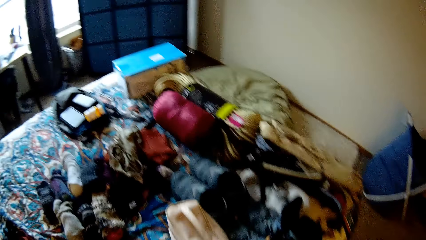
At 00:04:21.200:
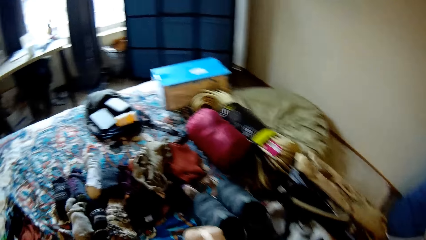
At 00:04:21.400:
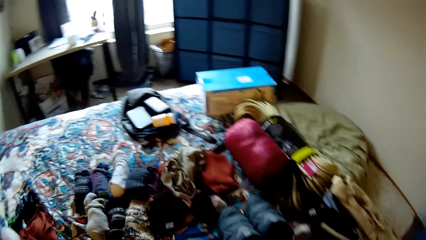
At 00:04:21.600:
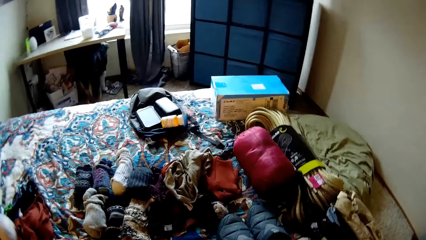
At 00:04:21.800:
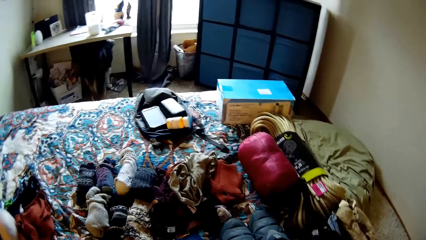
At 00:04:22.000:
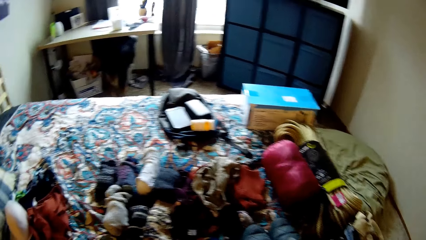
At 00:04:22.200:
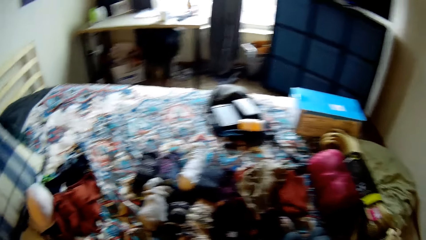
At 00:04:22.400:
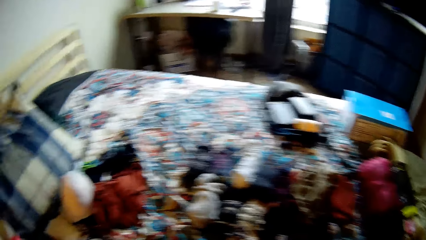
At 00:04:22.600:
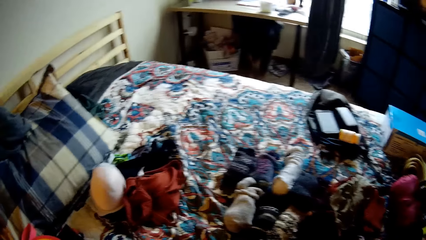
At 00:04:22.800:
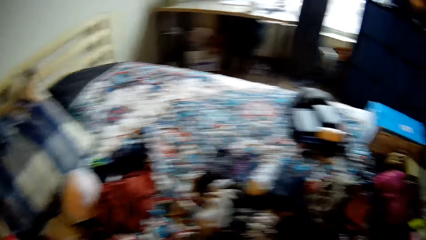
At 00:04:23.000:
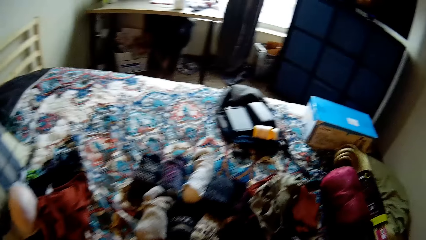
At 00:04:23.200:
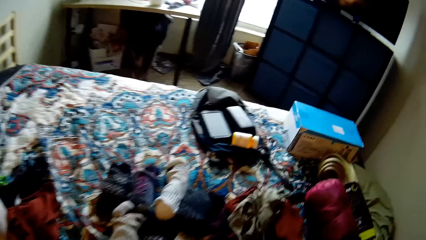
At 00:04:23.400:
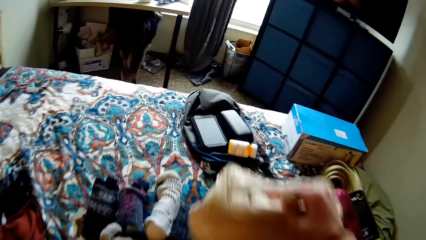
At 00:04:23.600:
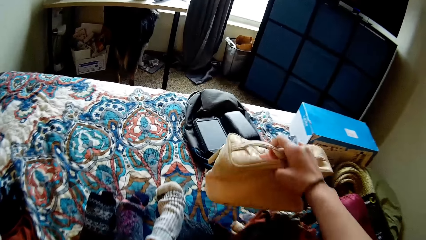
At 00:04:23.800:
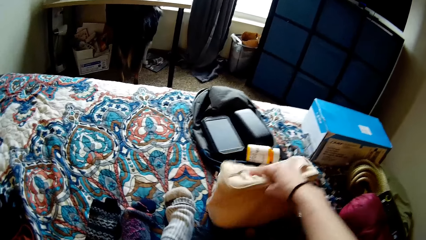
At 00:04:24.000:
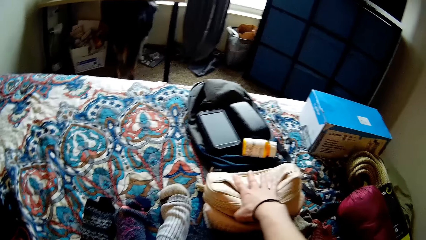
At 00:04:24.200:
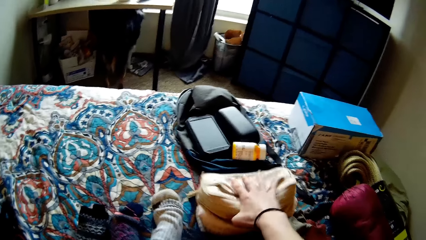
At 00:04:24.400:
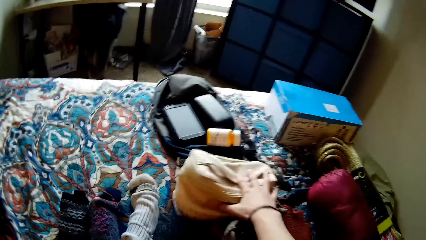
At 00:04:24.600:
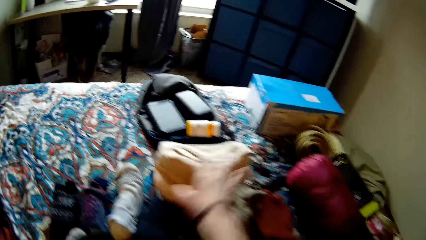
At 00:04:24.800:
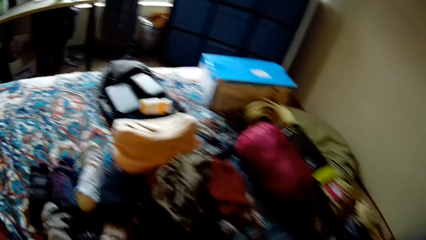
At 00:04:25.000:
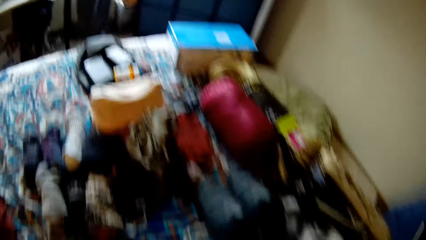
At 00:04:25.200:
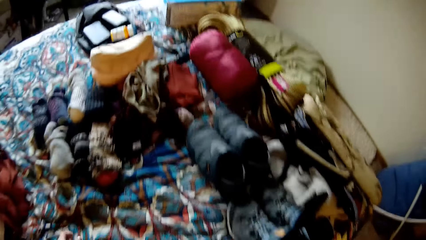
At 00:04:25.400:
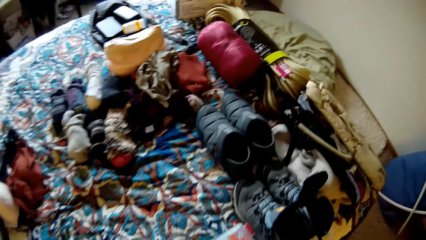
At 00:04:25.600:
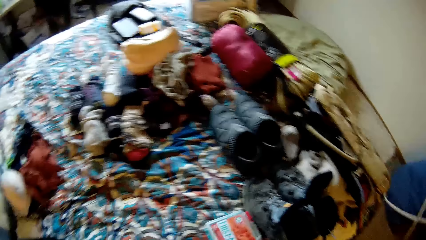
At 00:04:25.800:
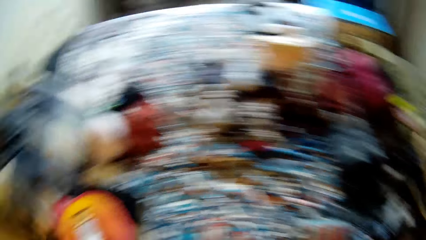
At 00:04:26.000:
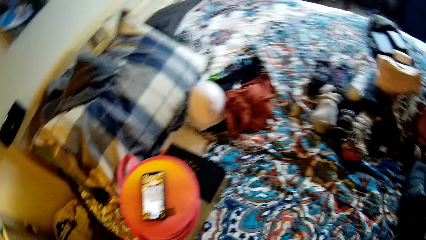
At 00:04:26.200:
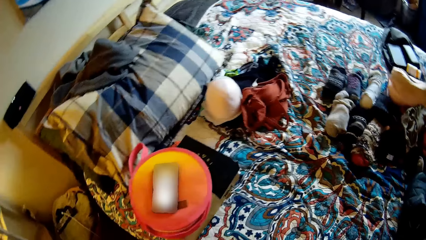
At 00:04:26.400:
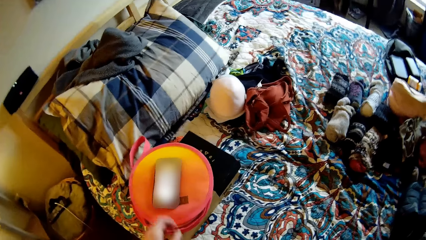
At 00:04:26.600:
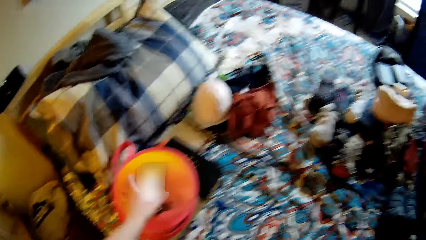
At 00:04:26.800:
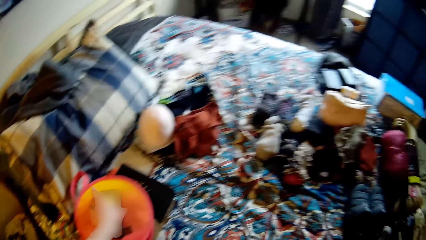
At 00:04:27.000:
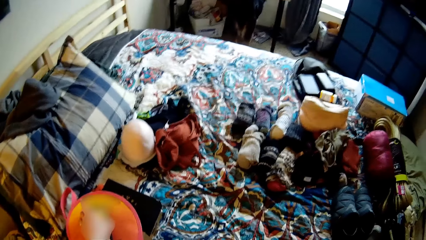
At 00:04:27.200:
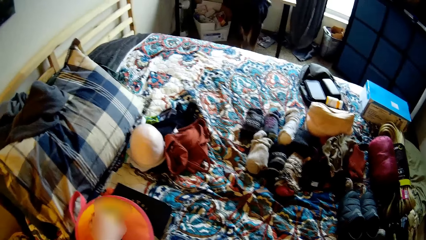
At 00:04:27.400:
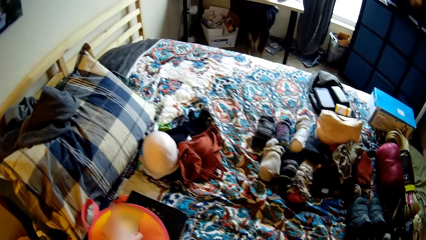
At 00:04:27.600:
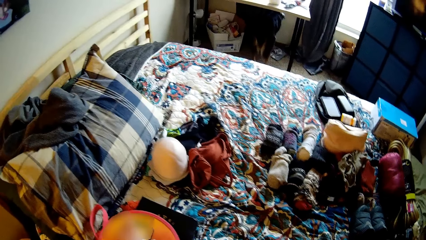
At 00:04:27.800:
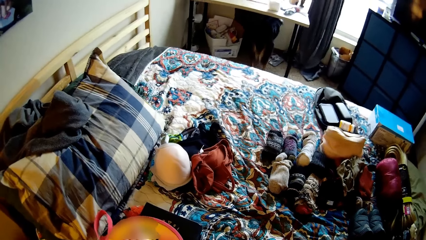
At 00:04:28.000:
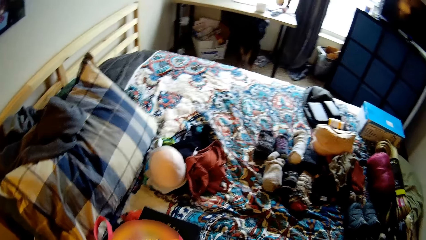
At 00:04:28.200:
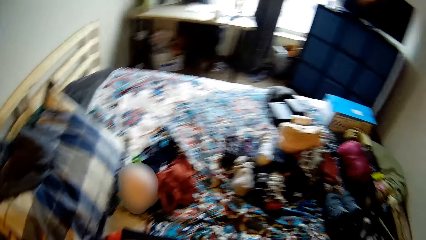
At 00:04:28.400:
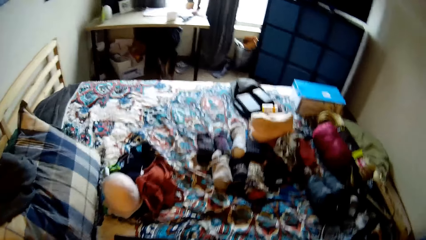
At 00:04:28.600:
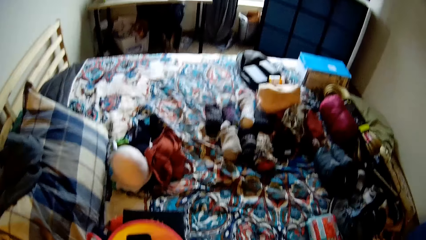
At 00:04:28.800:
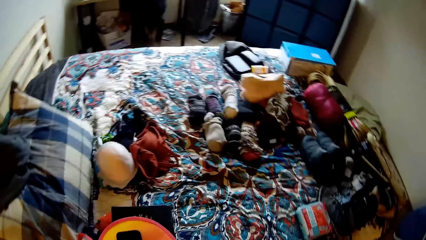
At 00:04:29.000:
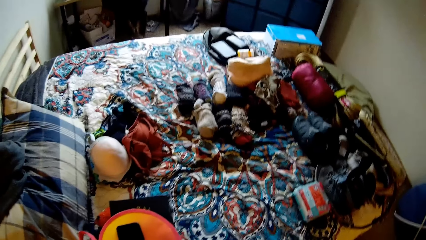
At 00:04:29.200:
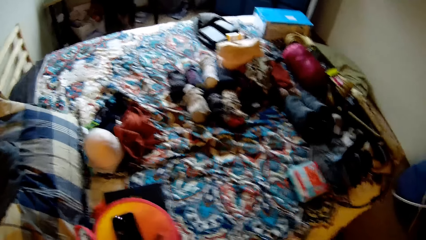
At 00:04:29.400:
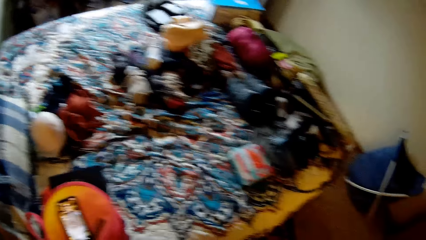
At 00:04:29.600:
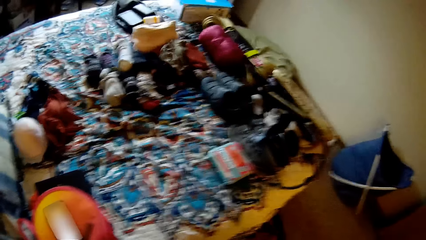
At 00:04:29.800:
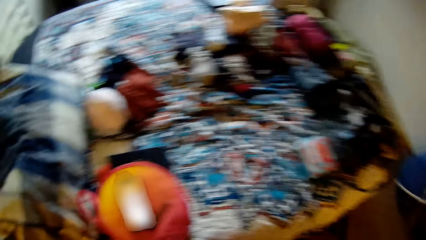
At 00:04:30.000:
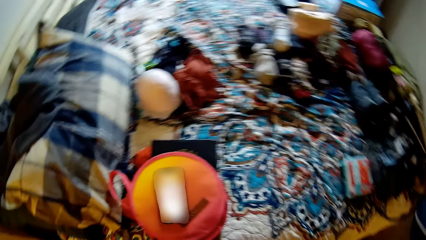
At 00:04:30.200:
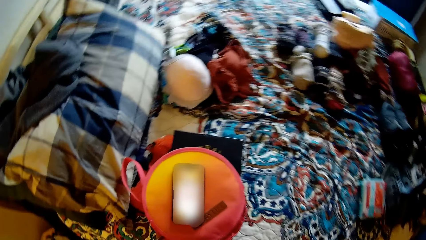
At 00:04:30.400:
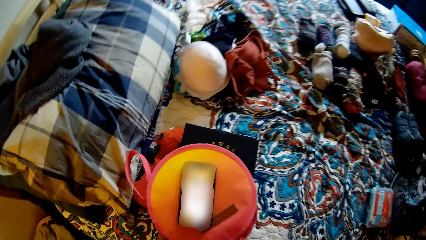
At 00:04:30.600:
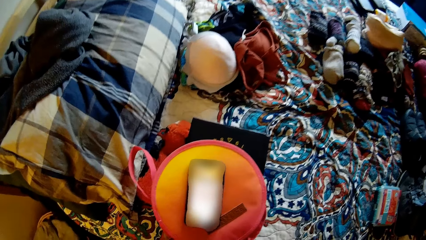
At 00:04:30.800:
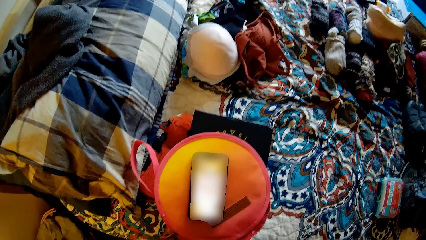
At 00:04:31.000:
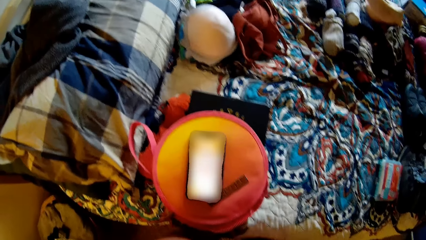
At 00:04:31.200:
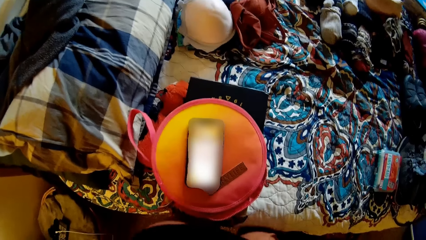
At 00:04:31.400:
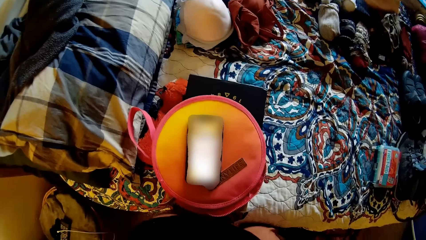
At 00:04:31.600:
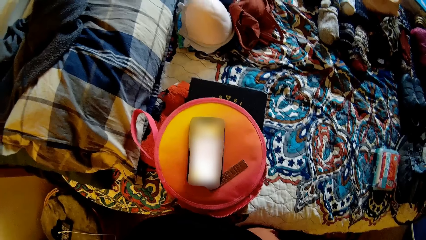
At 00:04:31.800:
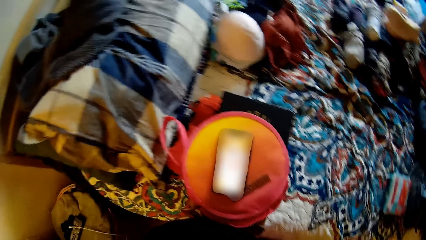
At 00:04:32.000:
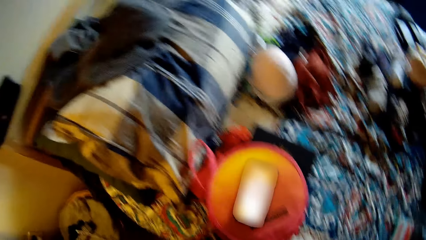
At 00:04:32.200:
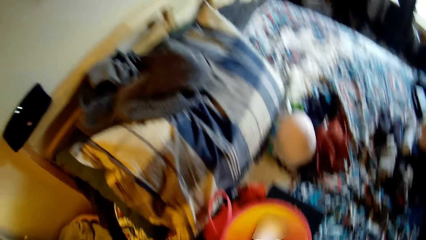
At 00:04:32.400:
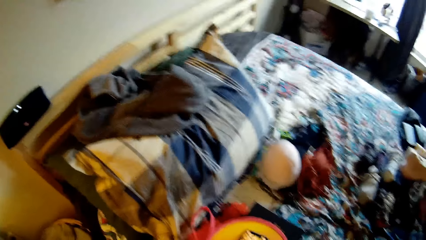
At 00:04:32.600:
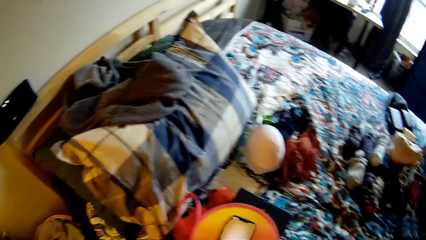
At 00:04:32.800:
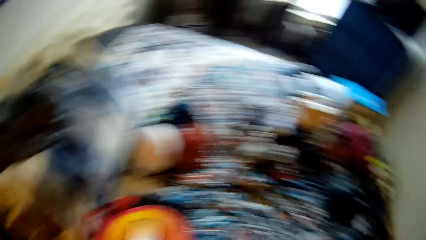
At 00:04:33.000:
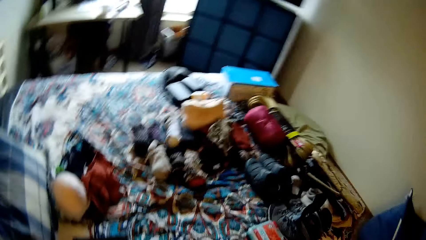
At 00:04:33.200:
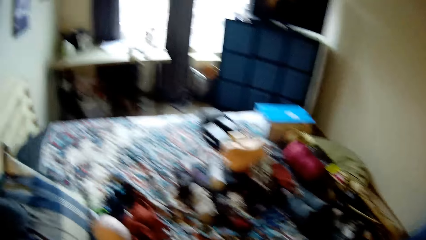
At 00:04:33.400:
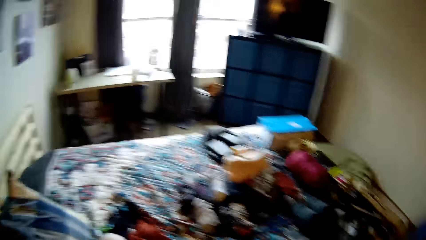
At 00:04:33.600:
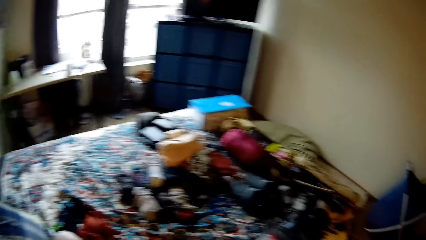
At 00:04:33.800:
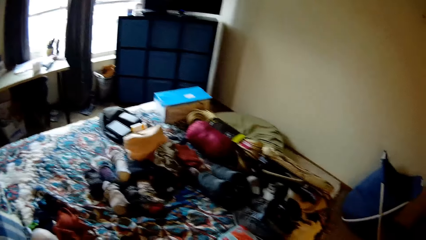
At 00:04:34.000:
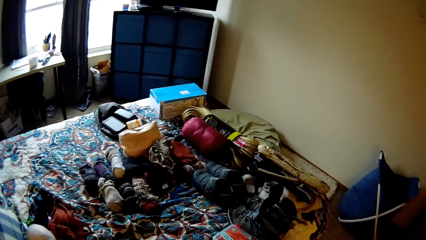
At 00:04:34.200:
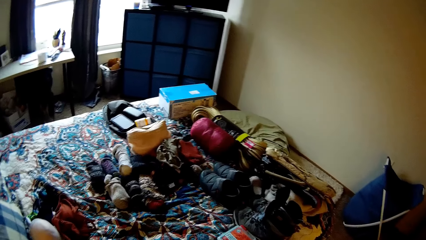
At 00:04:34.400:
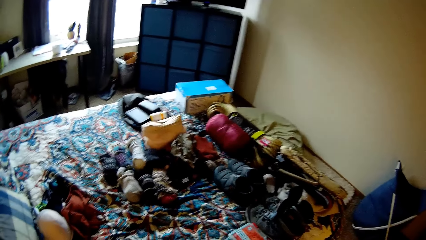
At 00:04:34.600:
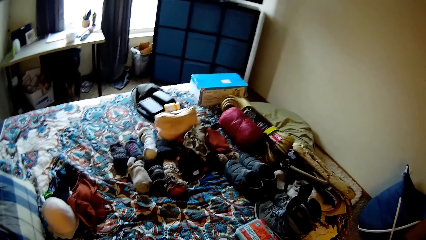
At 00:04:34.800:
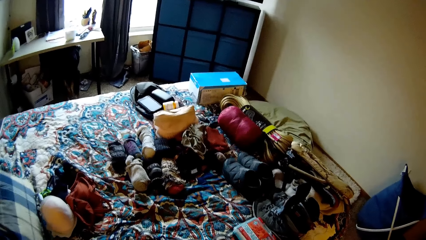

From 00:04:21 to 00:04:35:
The camera wearer drops the bag on the bed. They turn around. They touch the phone on the bag on the bed. They pick up the phone. They turn around.

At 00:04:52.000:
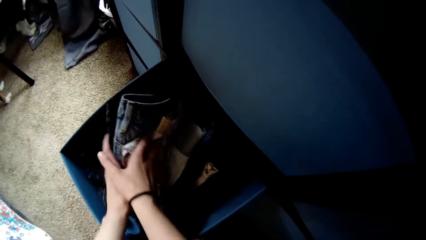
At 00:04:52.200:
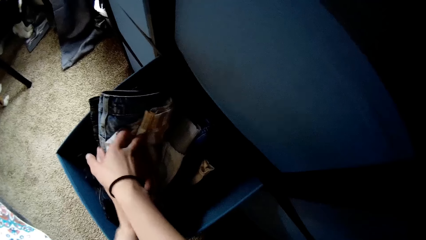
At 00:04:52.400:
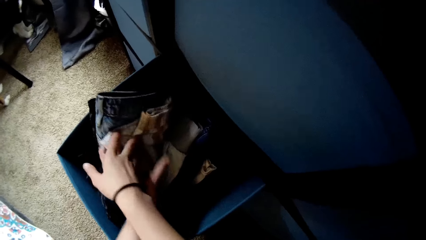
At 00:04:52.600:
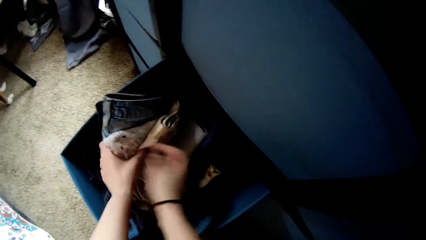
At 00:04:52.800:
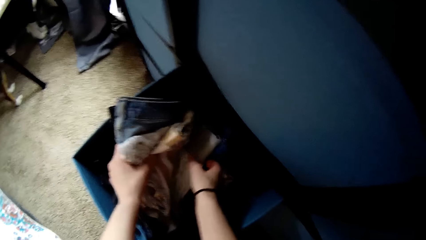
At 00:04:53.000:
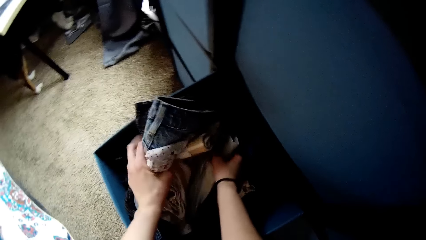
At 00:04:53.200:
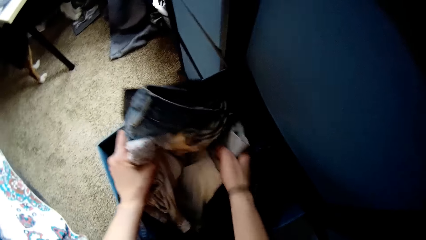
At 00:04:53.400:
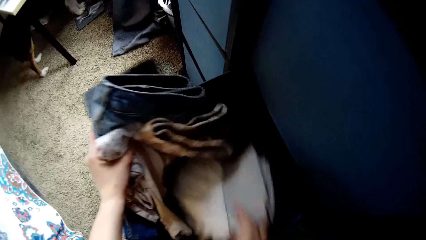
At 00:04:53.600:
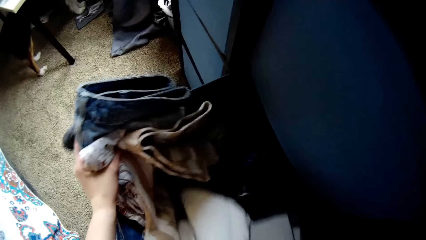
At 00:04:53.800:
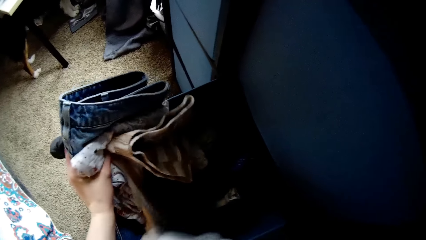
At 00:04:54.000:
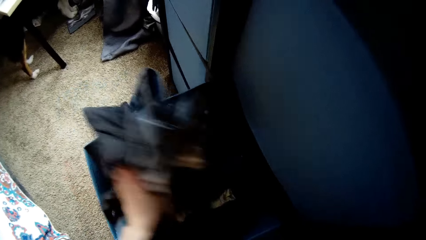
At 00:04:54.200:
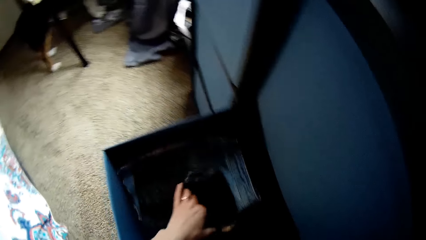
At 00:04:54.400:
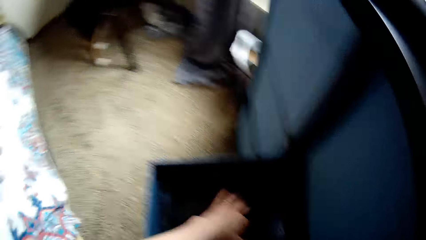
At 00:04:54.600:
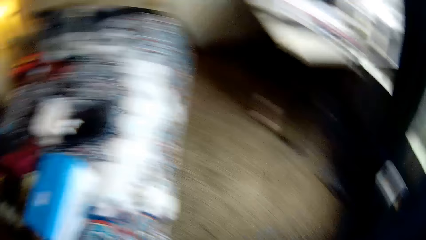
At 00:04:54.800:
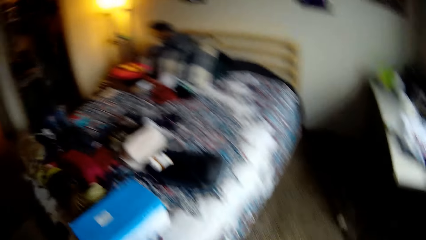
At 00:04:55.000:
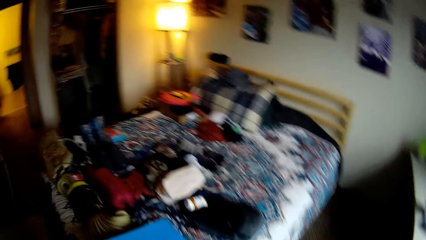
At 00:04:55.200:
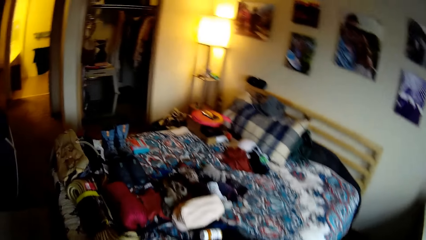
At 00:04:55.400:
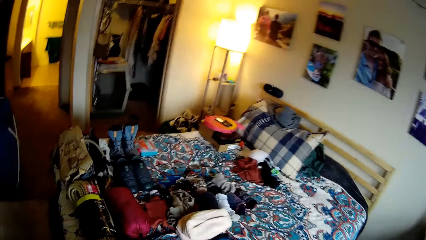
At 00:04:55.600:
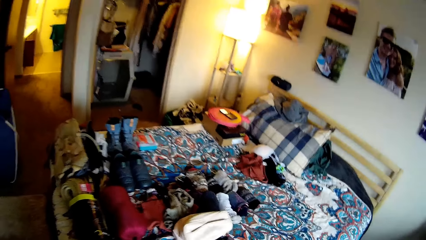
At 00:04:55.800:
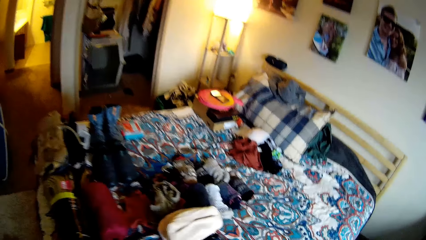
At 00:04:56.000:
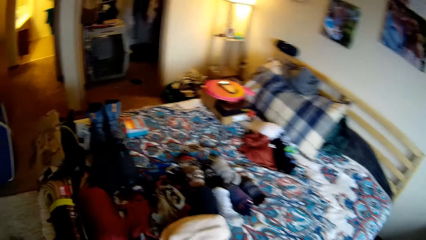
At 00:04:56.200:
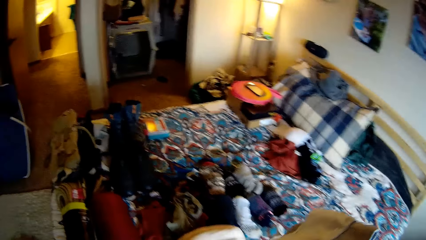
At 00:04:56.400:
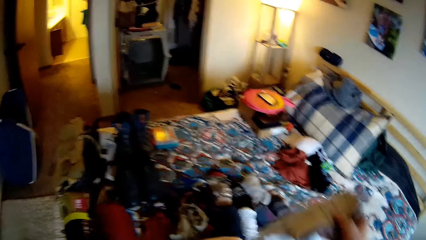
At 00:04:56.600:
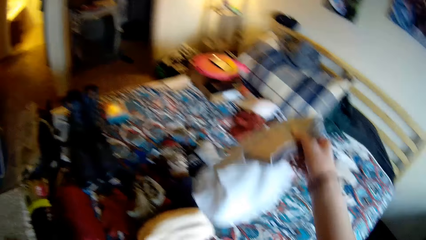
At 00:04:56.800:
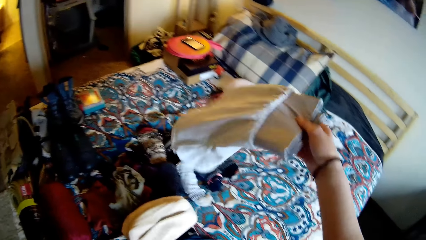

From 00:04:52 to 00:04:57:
The camera wearer looks for a cloth. They remove the cloth from the drawer. They return the other cloths. They look around the room. They walk to the bed.
